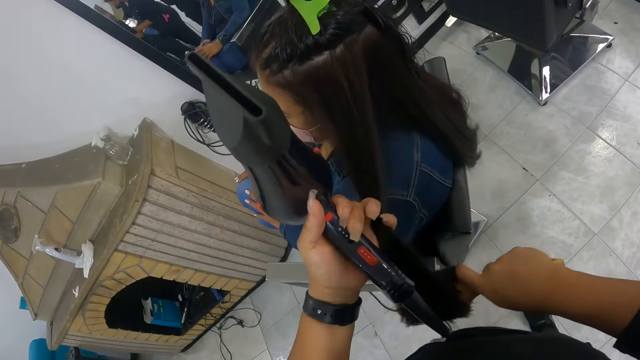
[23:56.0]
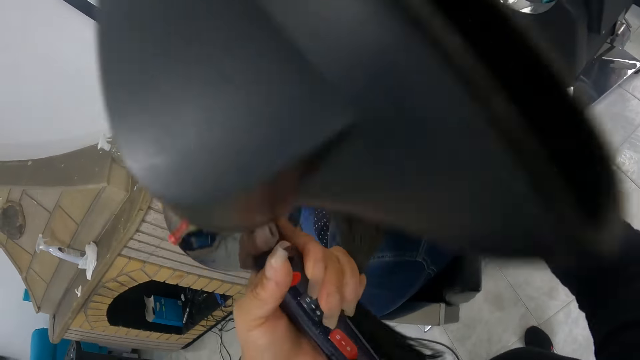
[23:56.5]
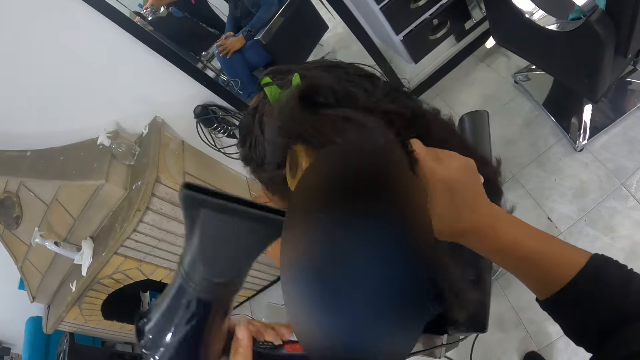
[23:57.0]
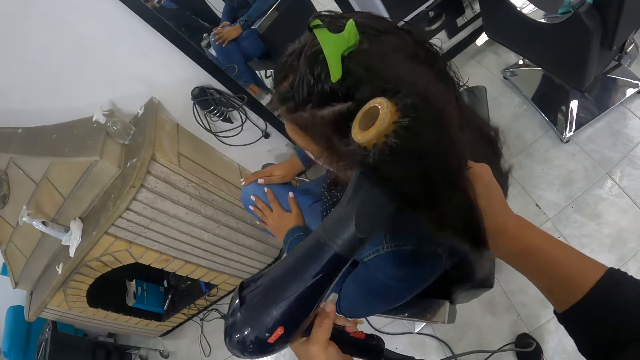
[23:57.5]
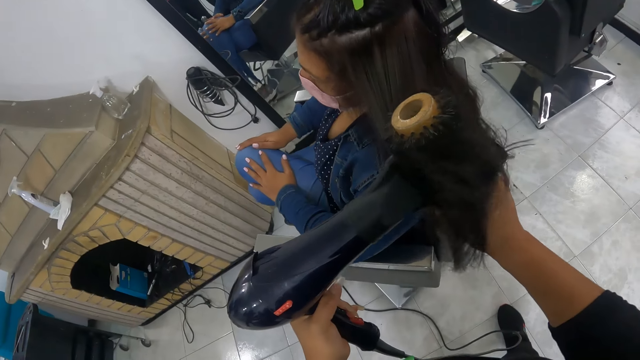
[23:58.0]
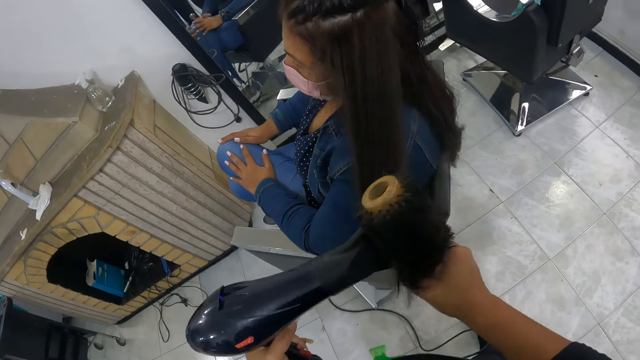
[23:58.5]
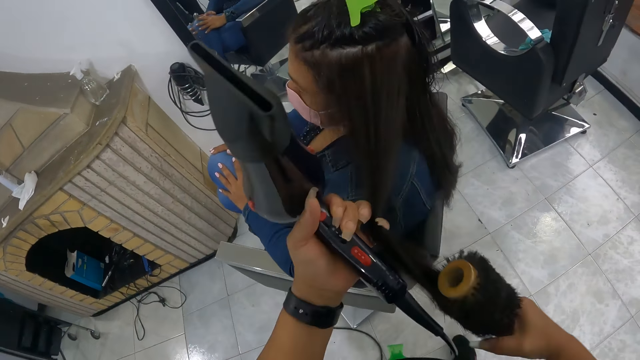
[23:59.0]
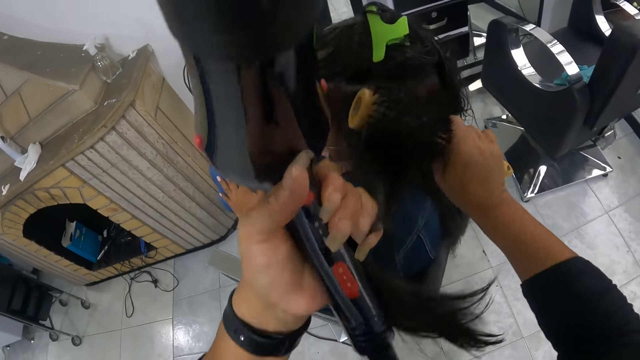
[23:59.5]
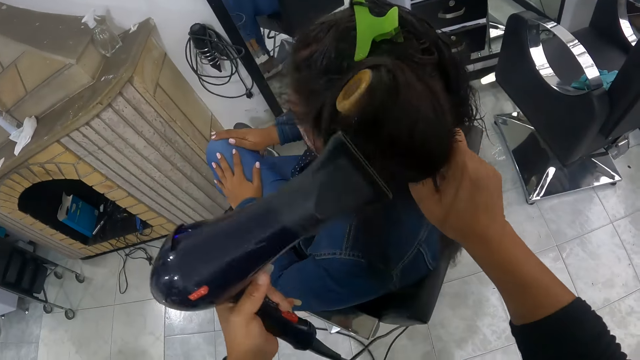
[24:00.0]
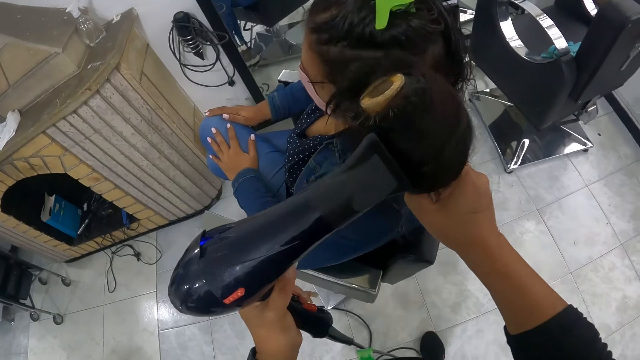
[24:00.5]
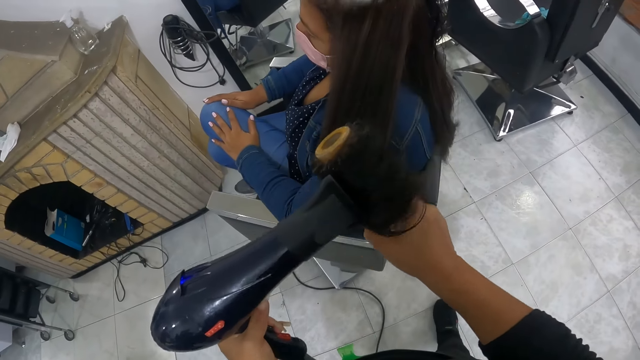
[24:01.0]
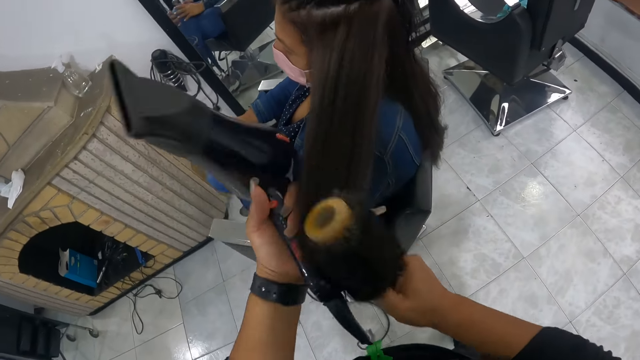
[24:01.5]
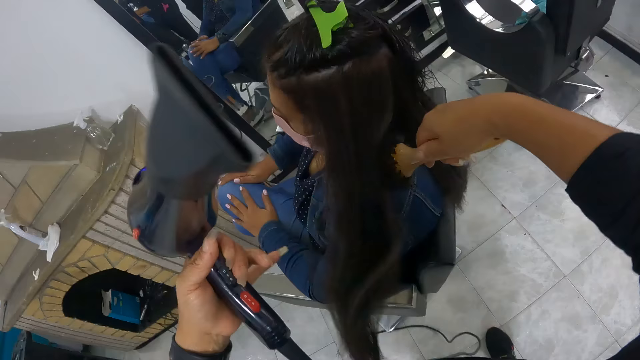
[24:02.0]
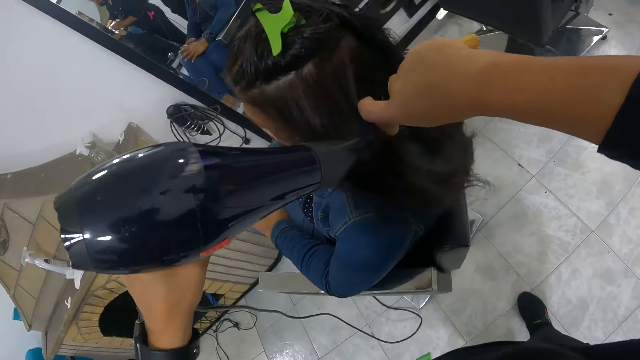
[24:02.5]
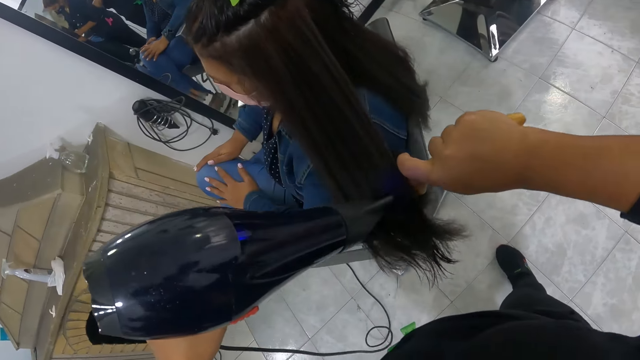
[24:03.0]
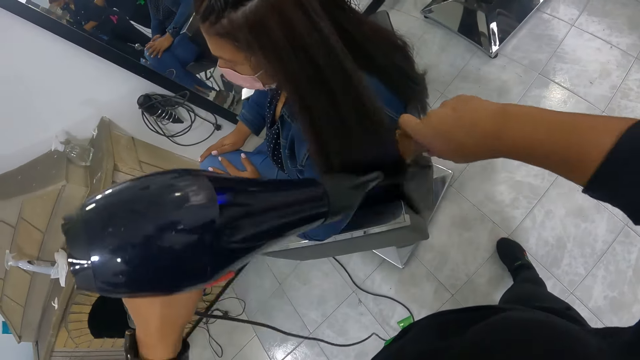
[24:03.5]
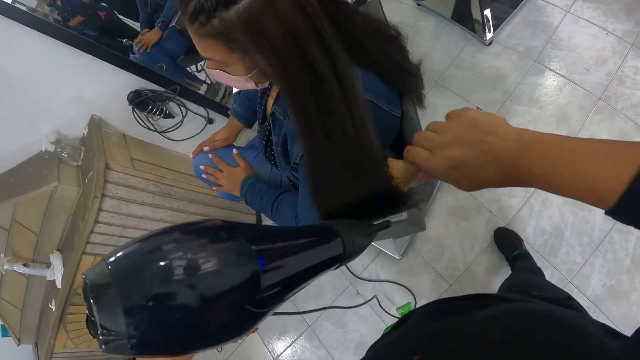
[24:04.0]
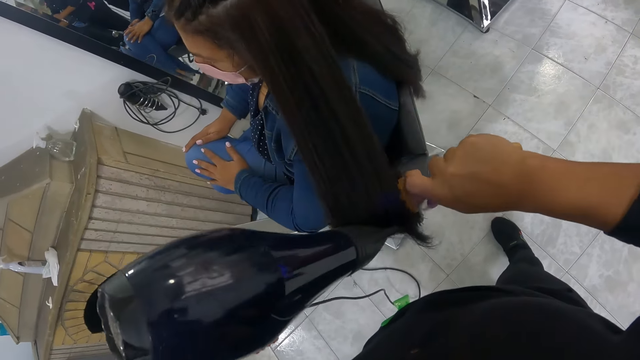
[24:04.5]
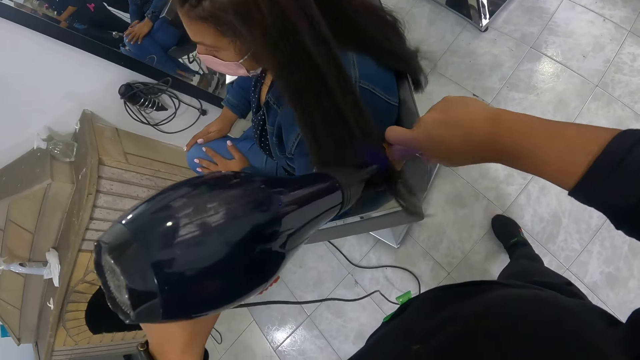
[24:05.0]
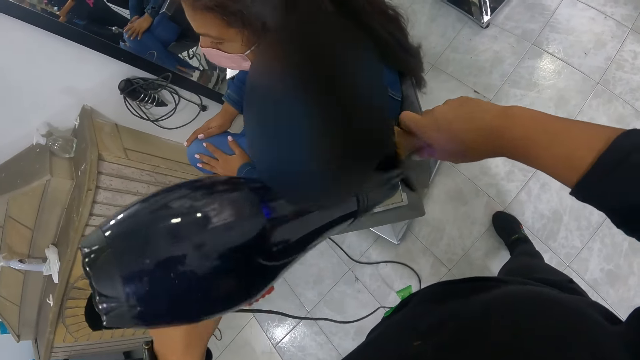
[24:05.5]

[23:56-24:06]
The camera wearer adjusts the woman's hair with her left hand. She combs the woman's hair with the hair roller brush in her right hand. She rolls the woman's hair with the roller brush in her right hand. She combs the woman's hair with the hair roller comb in her right hand and the hairdryer in her left hand. She adjusts the woman's hair with her left hand. She combs the woman's hair with the hair roller comb in her right hand and the hairdryer in her left hand.

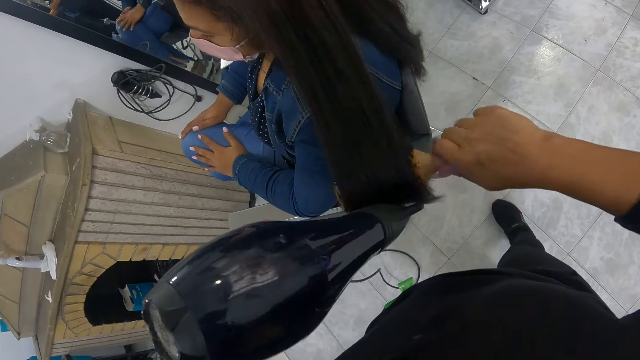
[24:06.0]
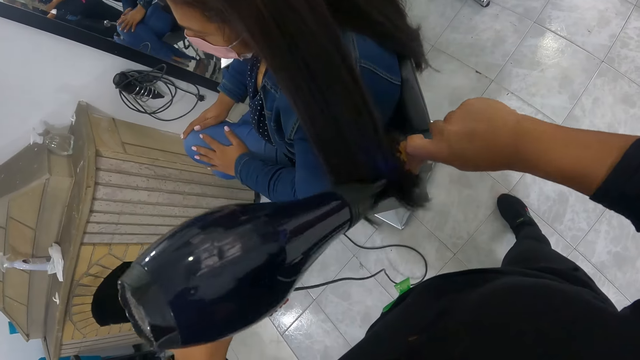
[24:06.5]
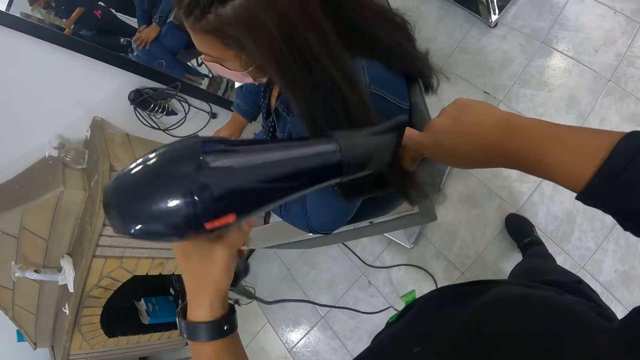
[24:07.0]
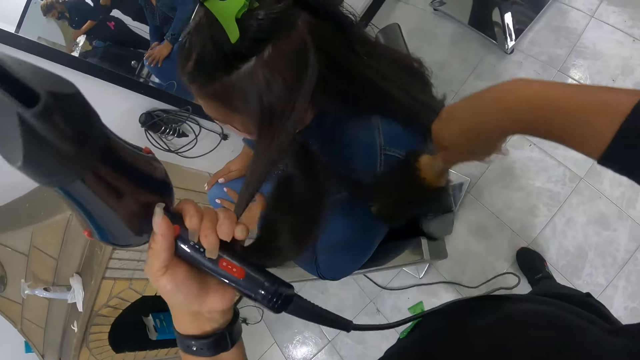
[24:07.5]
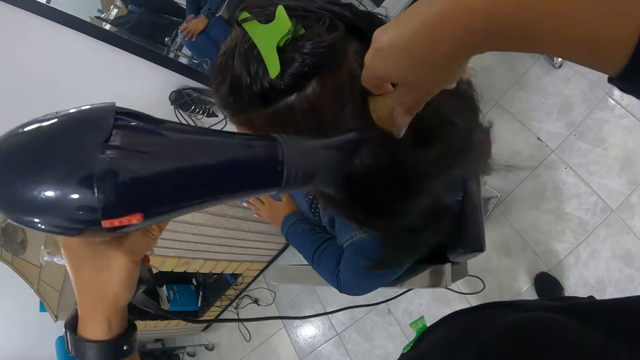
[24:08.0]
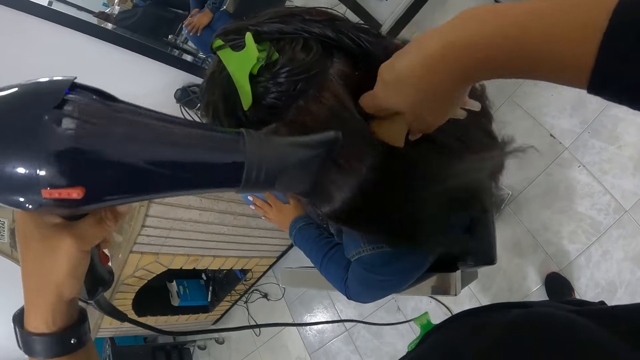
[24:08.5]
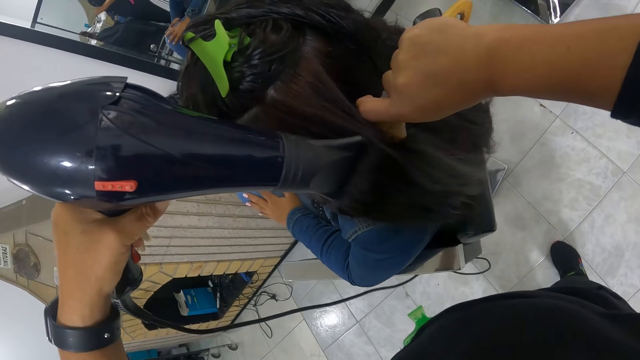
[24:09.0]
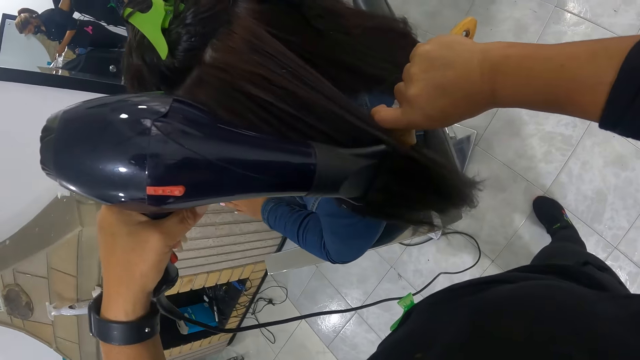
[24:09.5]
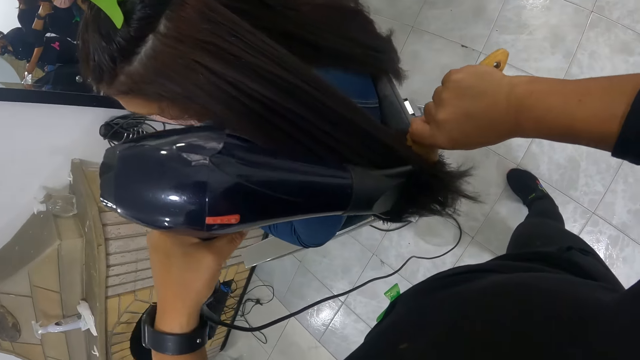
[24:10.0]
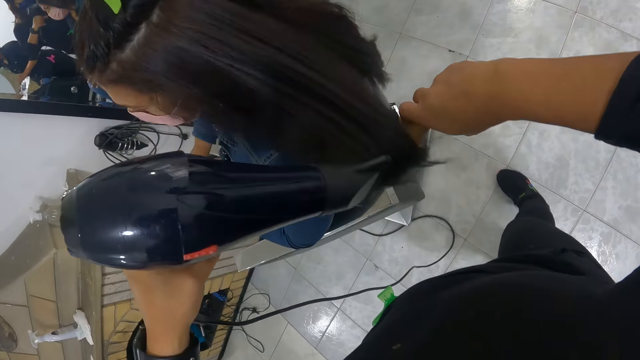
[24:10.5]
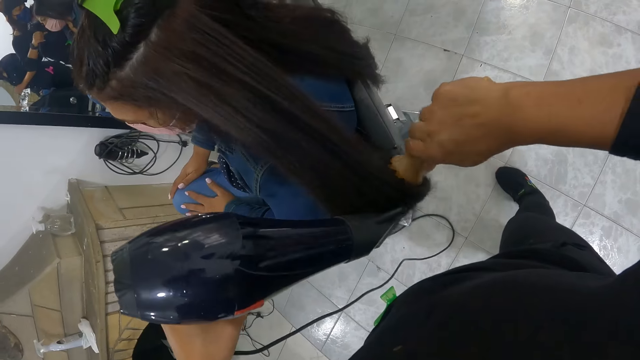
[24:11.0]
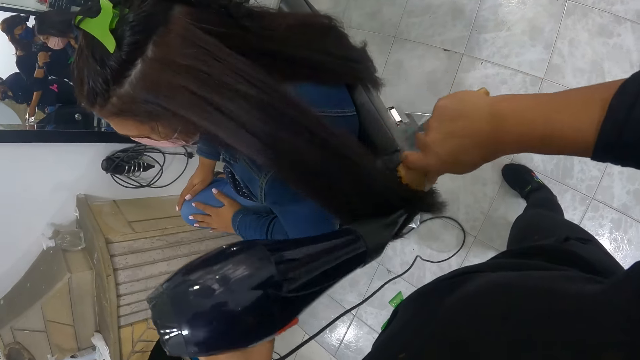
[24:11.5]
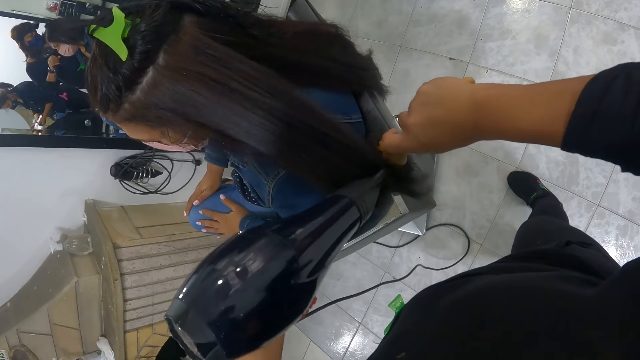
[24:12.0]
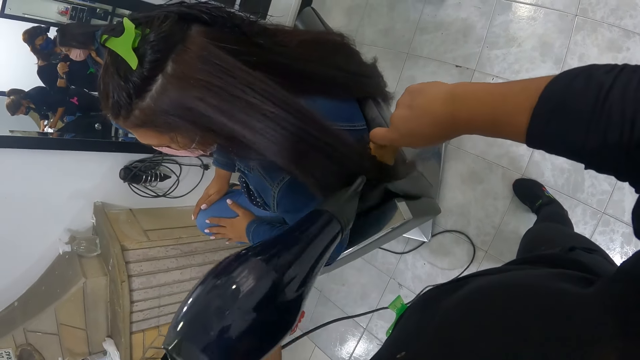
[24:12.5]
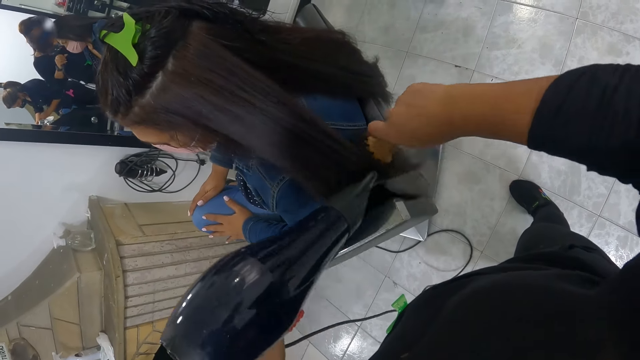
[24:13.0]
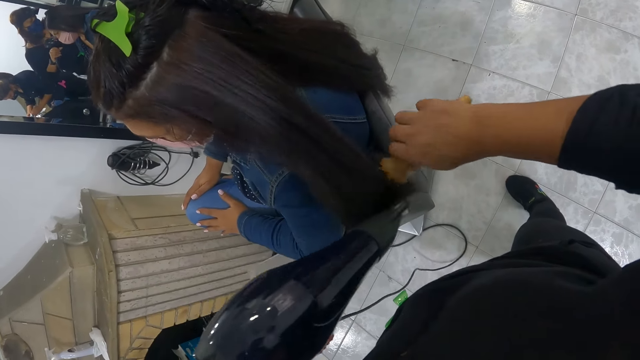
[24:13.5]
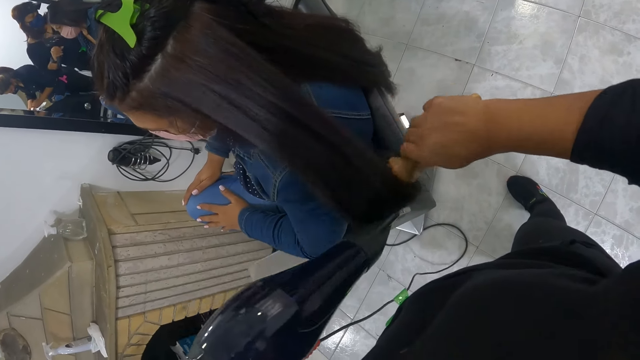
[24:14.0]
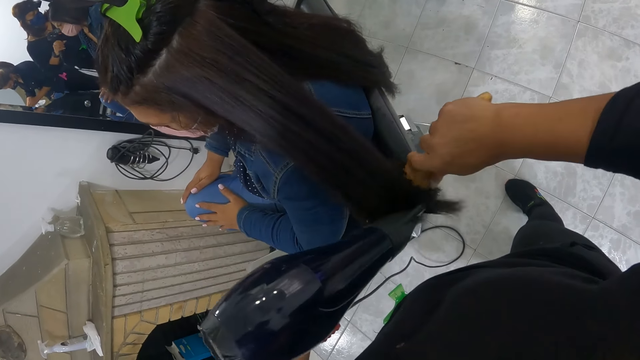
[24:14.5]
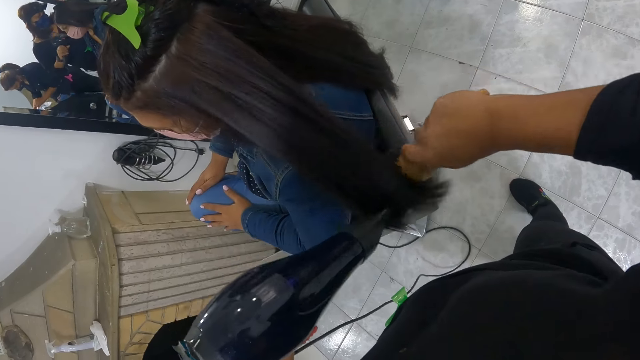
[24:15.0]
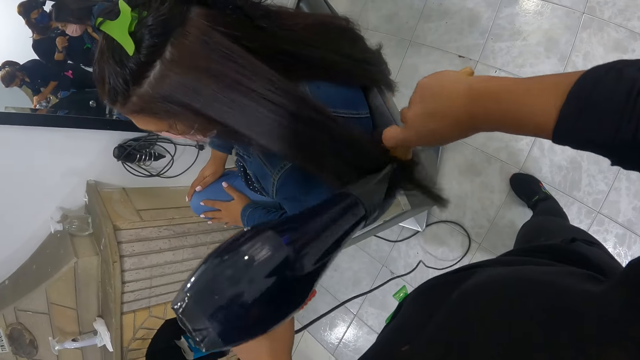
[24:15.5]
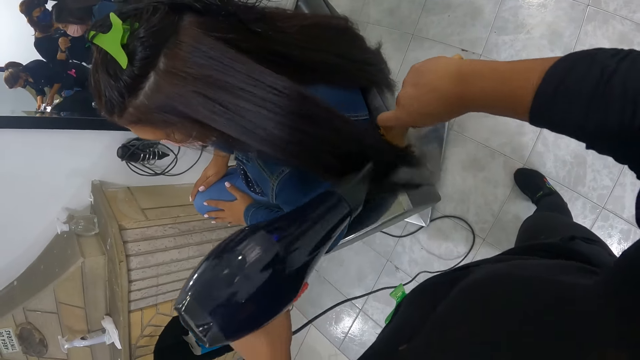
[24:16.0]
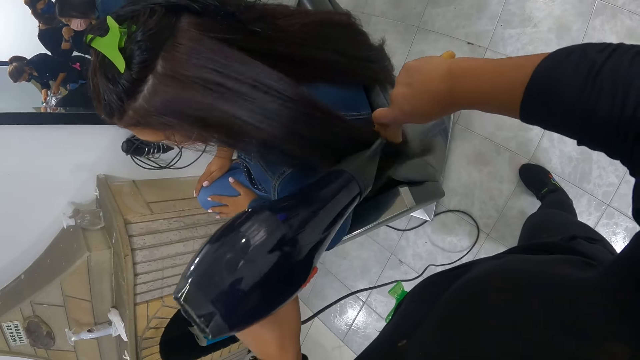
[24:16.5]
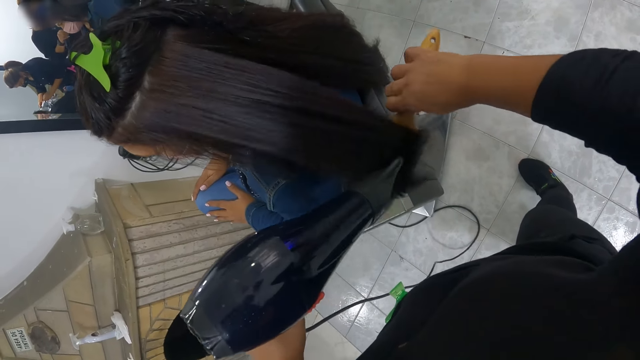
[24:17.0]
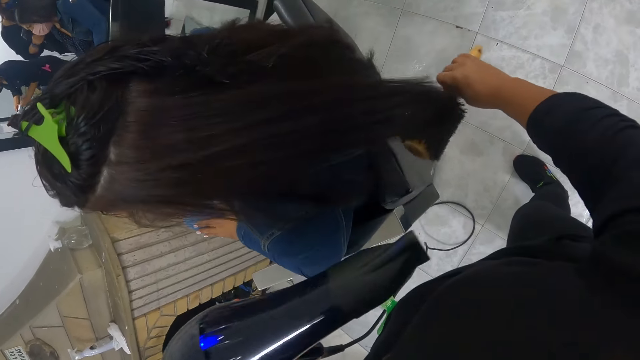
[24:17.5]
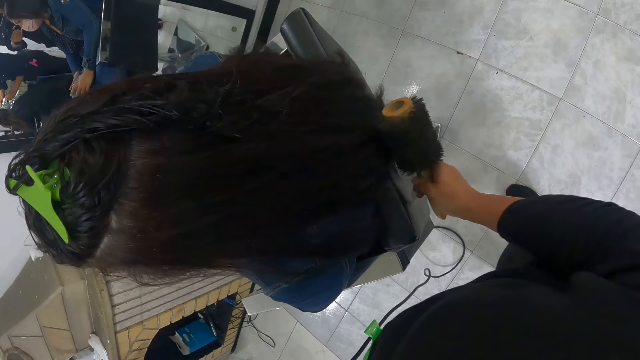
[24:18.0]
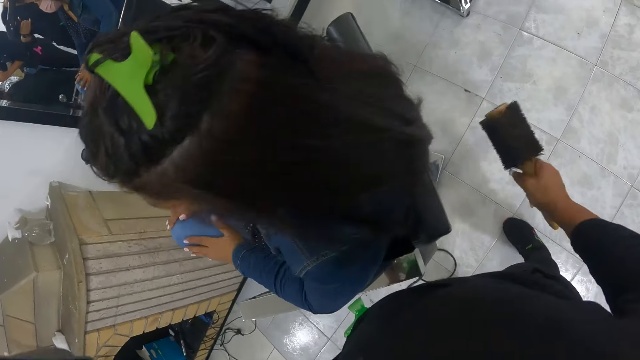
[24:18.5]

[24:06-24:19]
The camera wearer adjusts the woman's hair with her left hand. She combs the woman's hair with the hair roller comb in her right hand and the hairdryer in her left hand.
